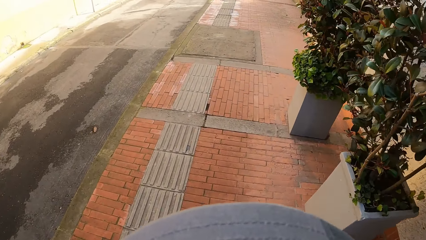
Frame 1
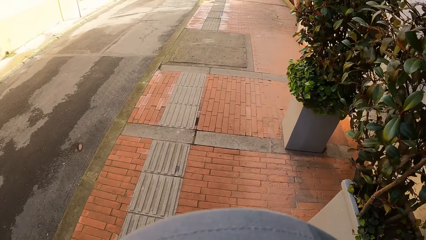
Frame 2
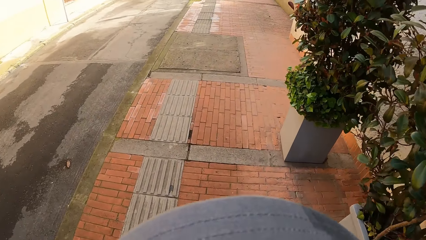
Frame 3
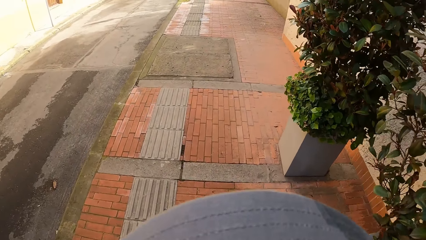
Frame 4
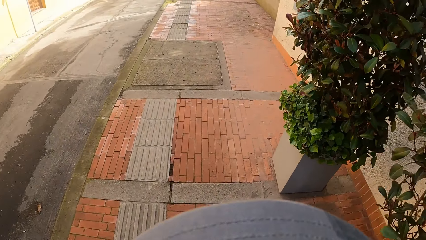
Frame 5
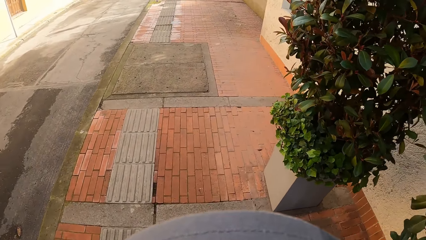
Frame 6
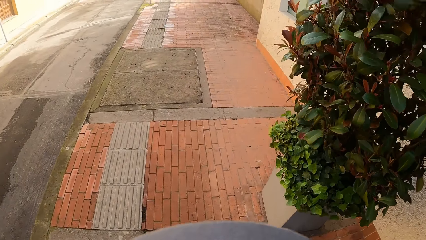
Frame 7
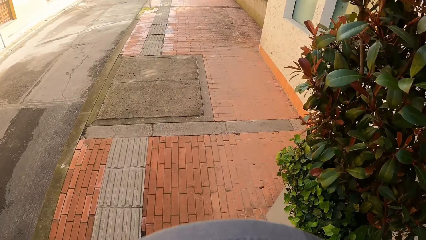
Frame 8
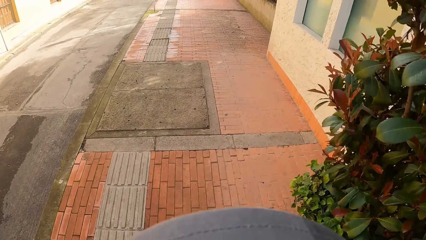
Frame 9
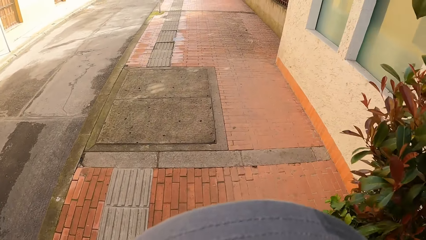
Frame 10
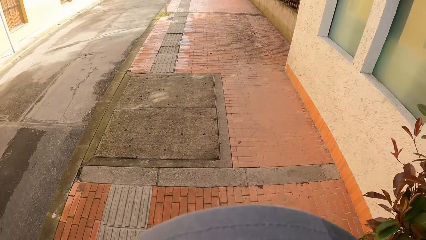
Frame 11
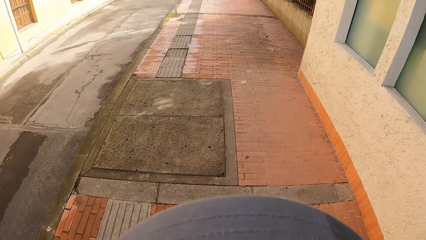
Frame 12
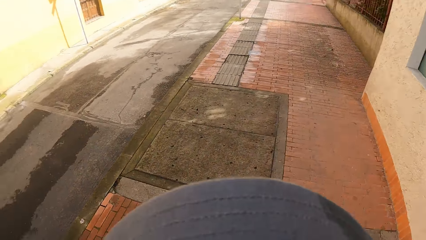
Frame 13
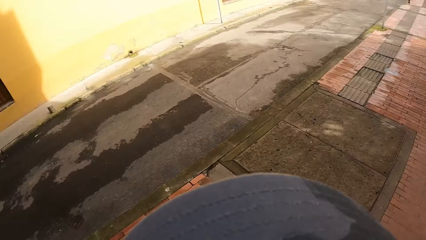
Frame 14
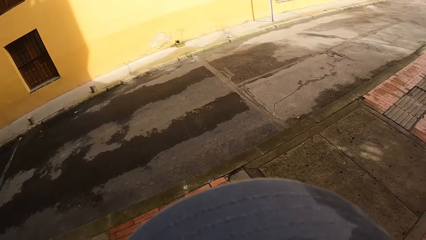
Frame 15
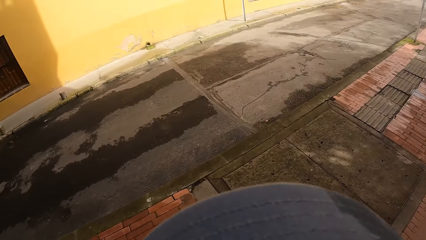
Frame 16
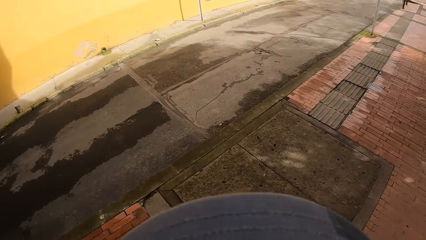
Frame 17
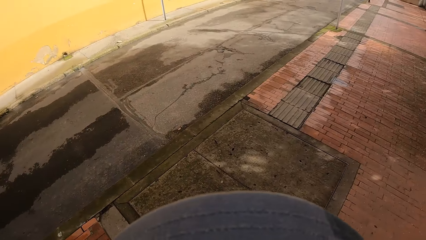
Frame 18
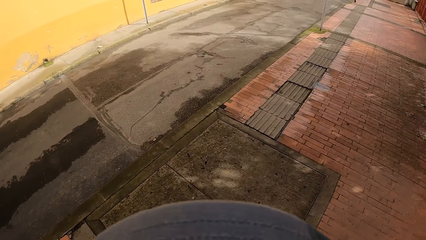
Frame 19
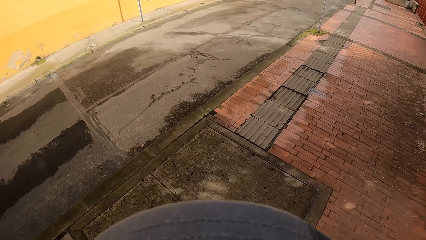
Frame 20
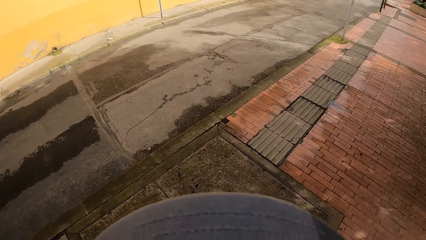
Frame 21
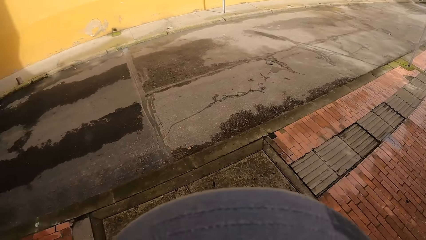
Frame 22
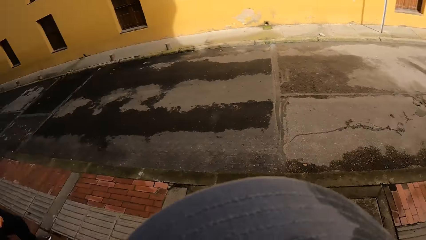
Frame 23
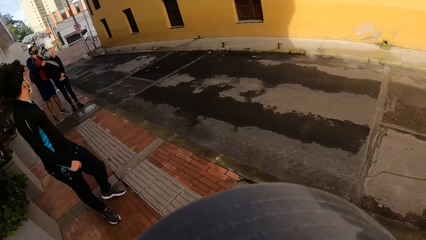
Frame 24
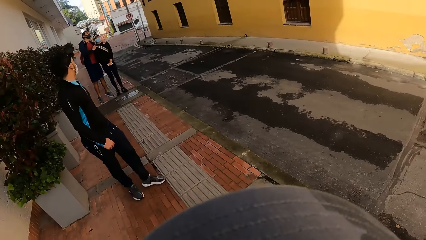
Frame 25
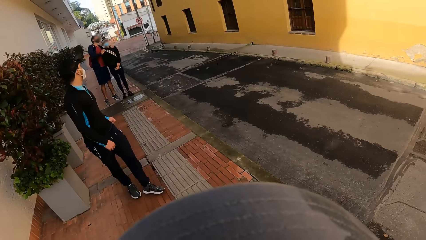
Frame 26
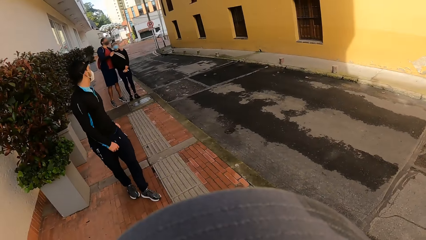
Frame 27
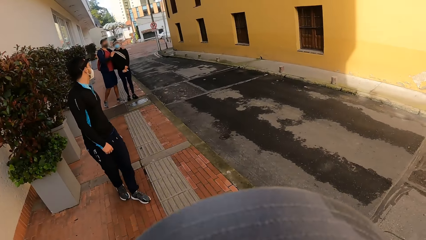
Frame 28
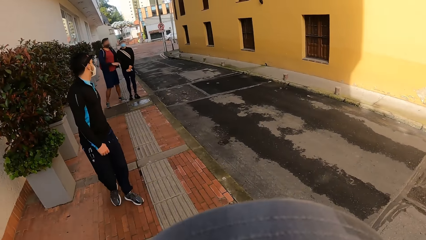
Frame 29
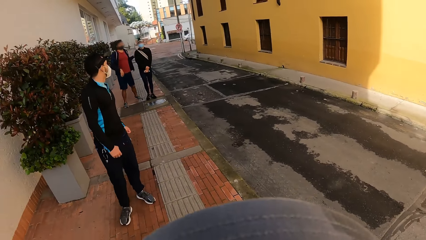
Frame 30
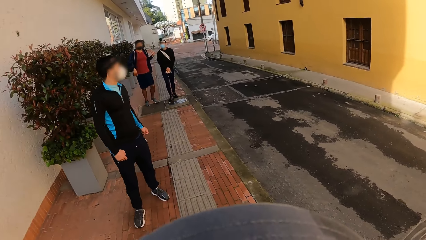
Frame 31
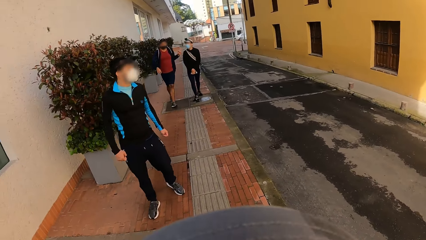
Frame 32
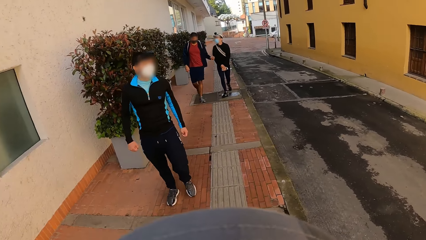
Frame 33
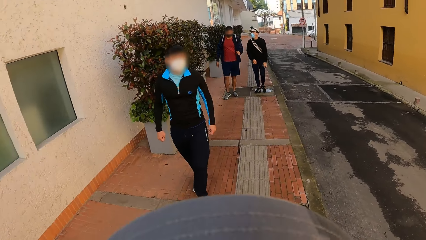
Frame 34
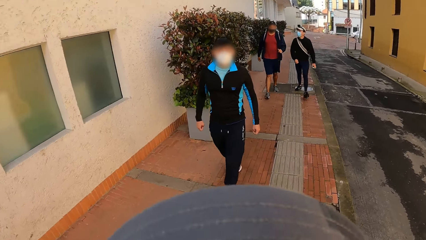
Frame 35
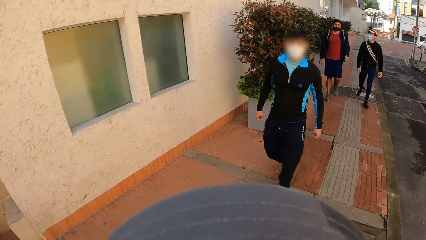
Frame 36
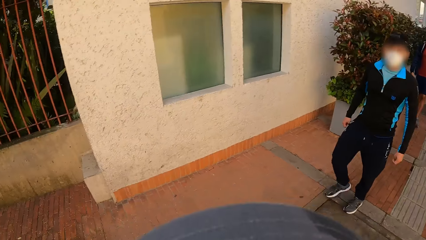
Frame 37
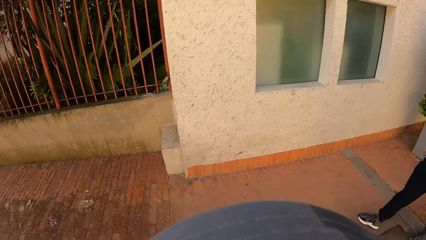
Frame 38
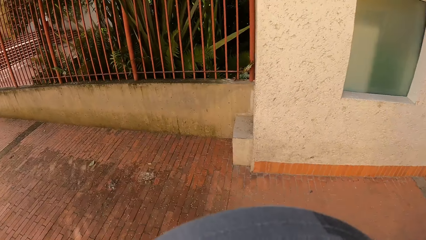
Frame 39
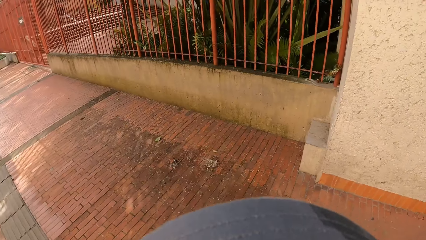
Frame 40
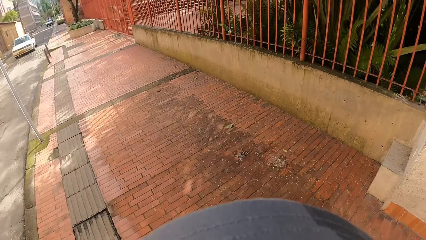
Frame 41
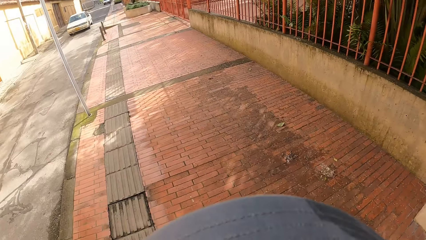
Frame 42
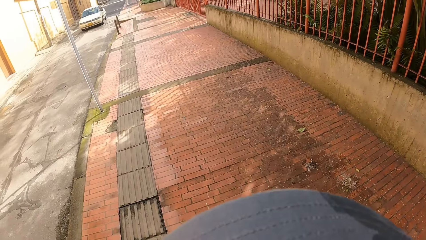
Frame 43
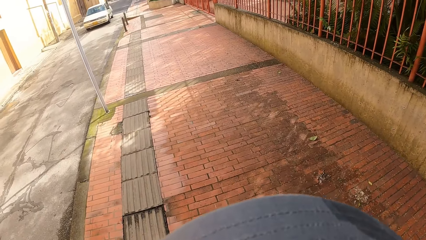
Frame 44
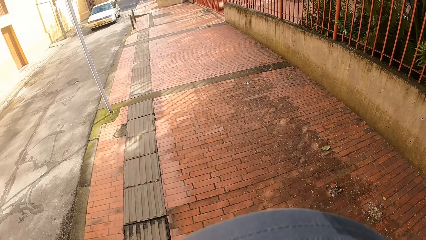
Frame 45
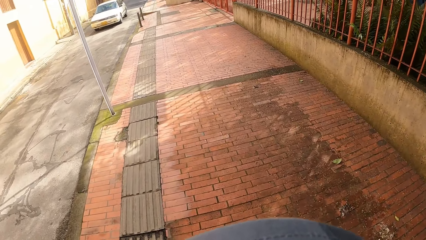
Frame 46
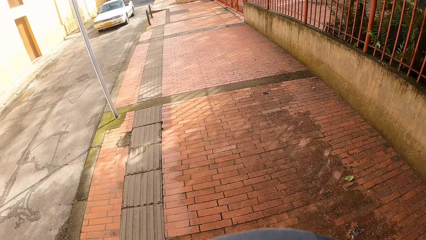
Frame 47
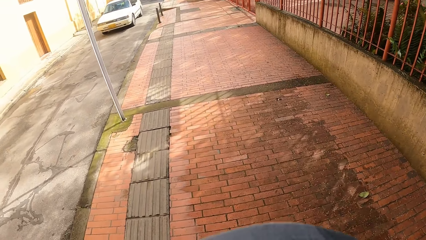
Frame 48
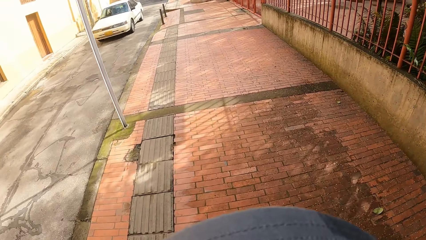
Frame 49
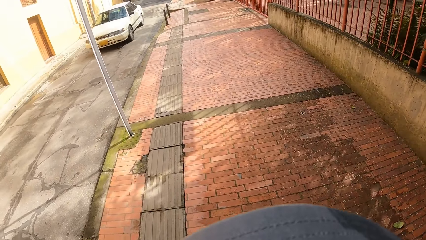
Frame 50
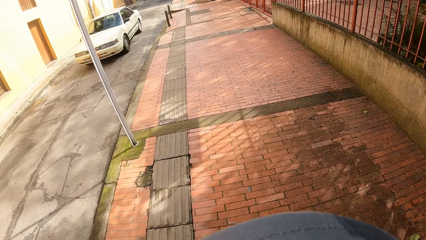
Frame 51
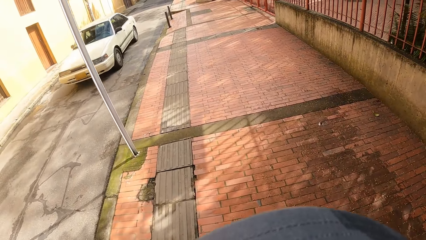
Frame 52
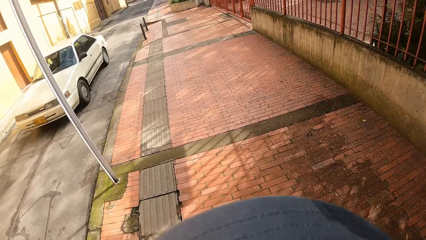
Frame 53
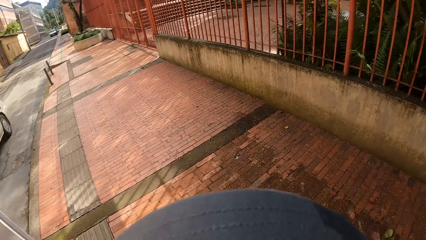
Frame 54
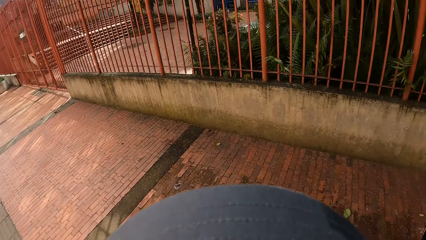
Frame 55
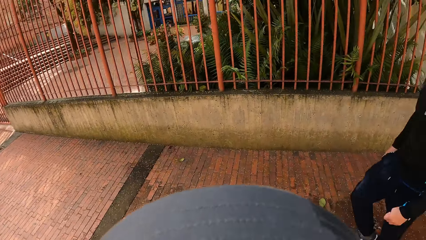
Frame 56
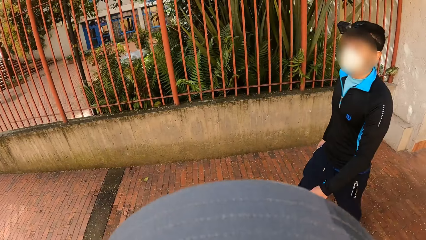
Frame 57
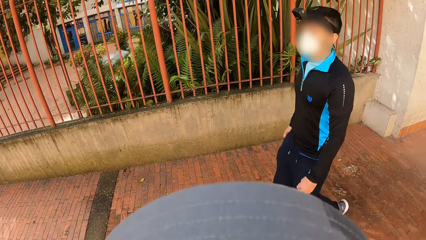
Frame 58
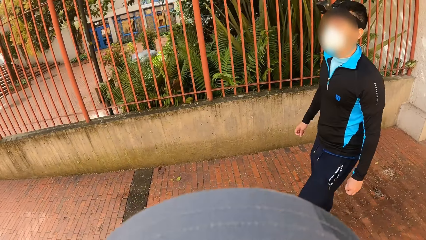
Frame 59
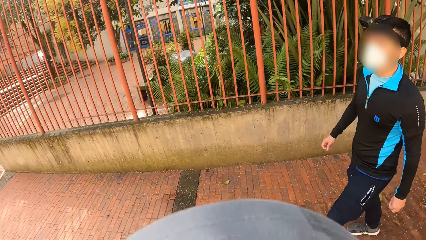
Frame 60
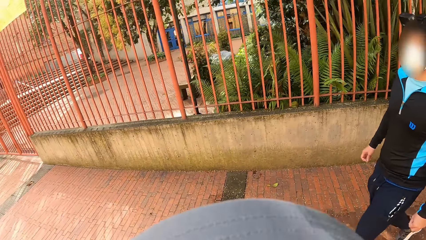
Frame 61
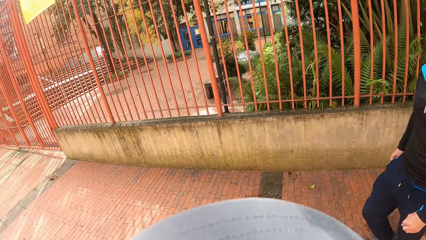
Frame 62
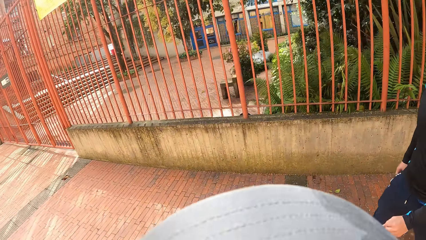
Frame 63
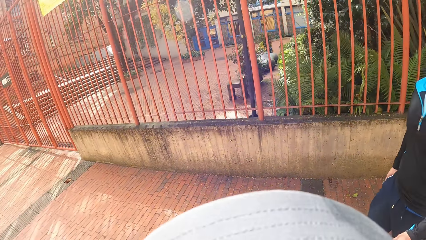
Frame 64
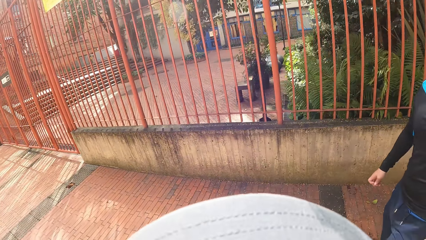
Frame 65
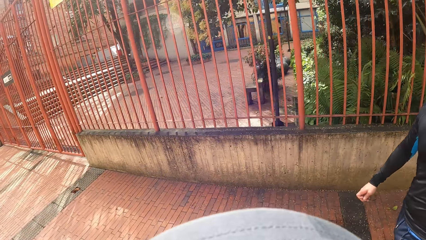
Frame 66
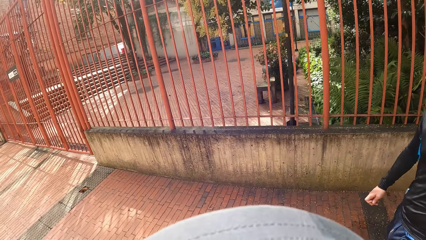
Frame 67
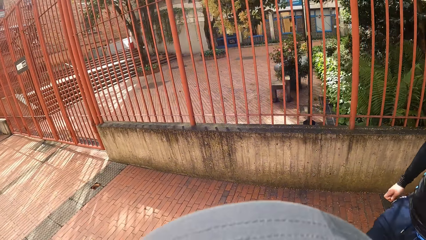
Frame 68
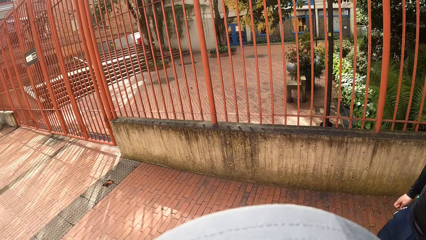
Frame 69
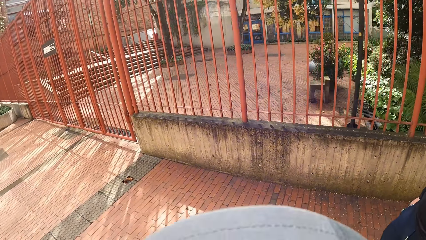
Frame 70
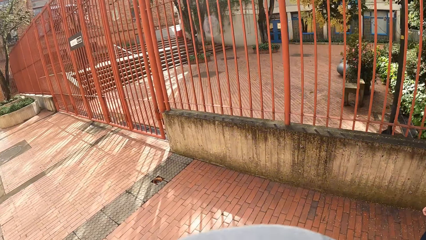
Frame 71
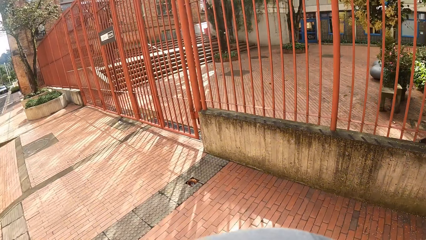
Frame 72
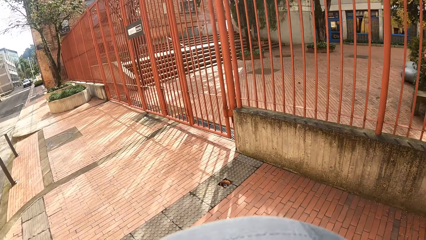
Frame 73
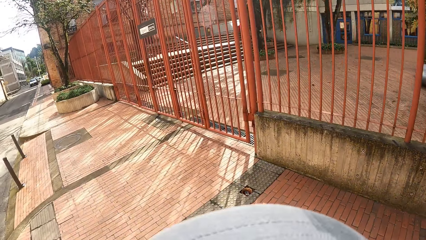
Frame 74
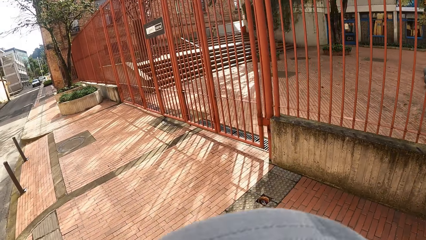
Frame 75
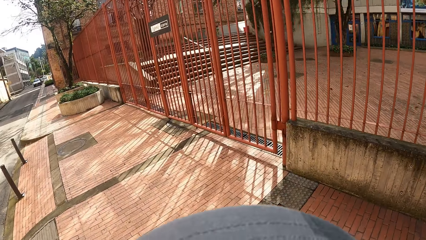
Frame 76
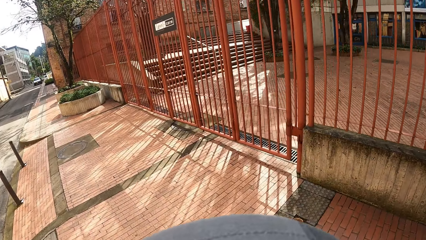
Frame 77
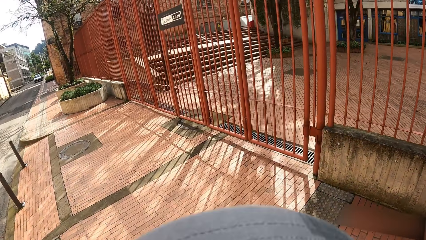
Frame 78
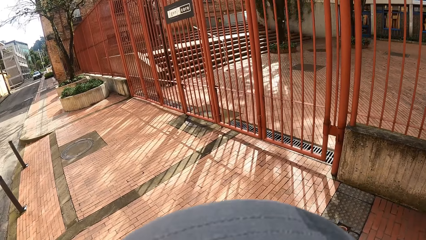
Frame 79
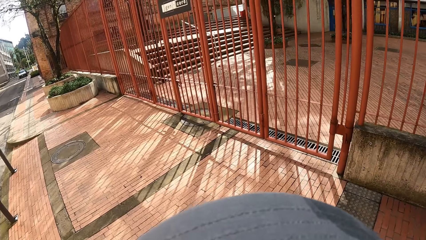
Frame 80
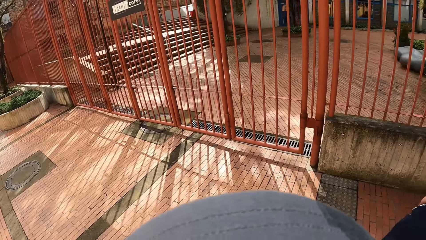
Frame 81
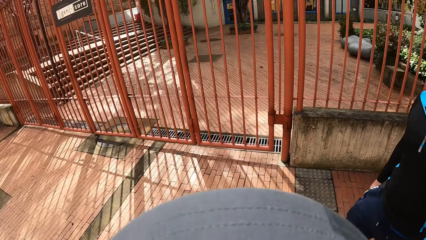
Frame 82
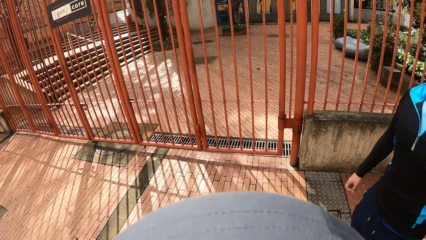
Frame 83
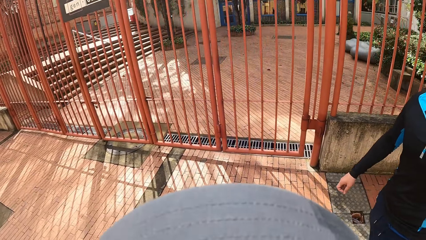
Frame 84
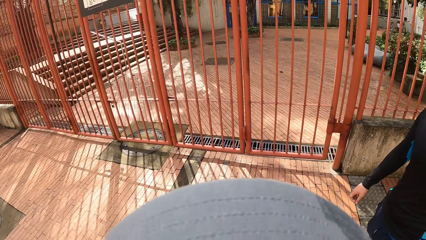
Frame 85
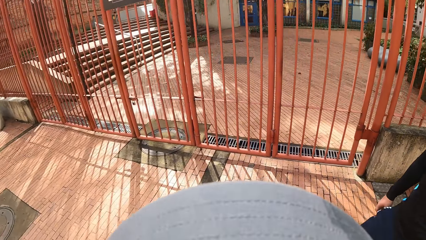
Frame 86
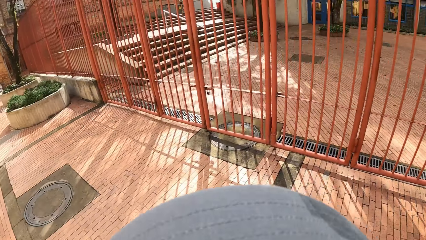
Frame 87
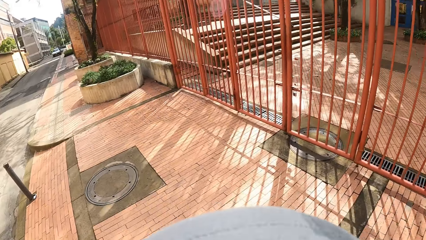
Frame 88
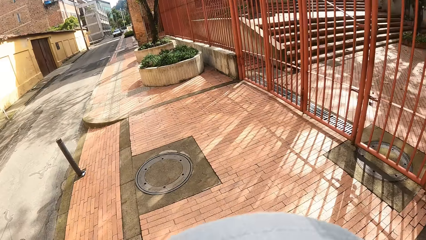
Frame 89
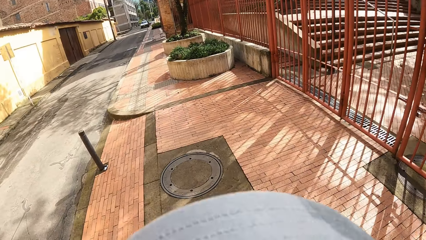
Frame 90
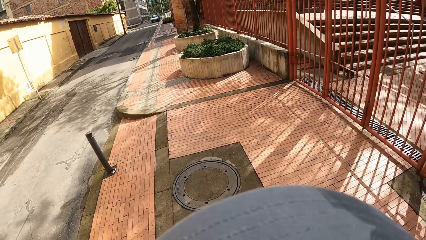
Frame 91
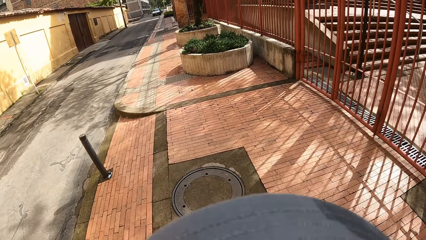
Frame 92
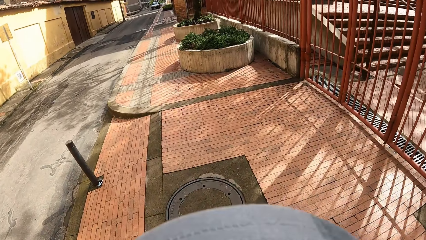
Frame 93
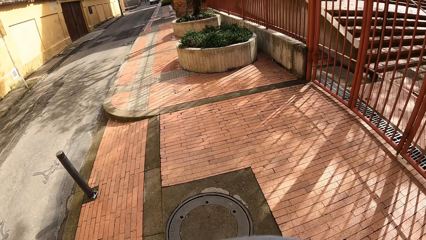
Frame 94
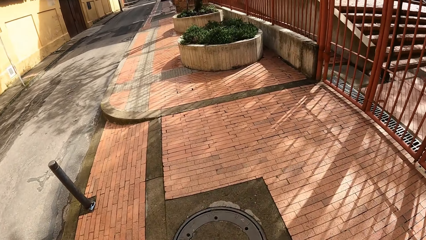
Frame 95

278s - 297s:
The camera wearer looks at someone. They turn around. They look at a man. The man walks beside the camera wearer. The camera wearer interacts with a man.
